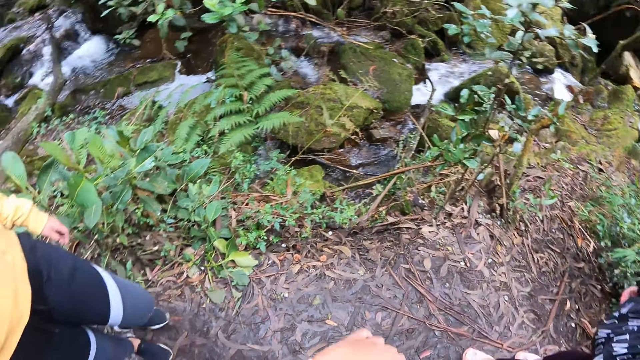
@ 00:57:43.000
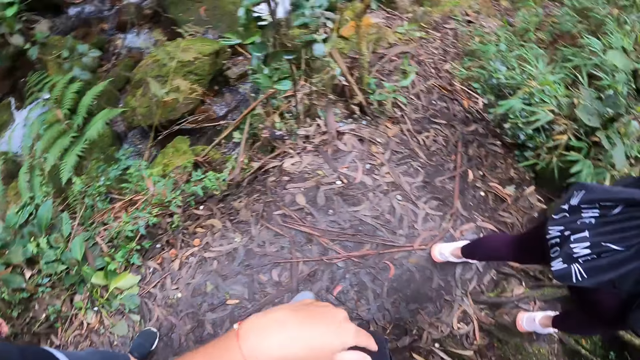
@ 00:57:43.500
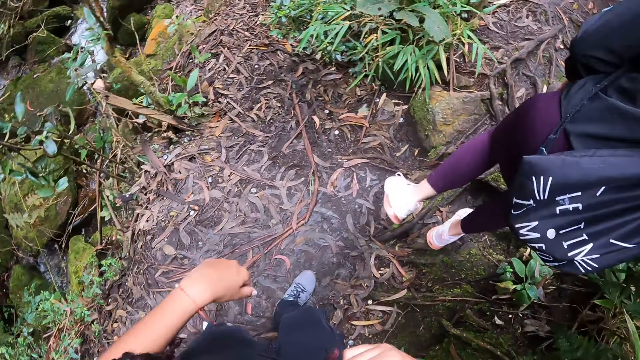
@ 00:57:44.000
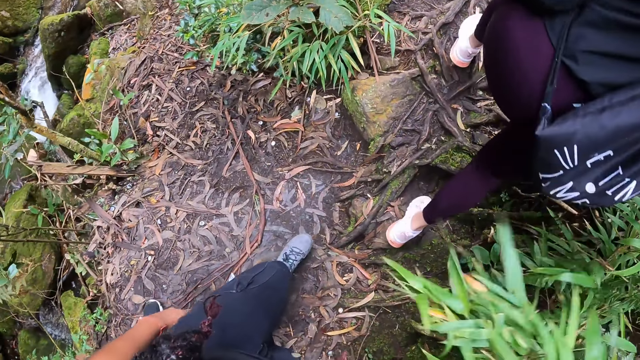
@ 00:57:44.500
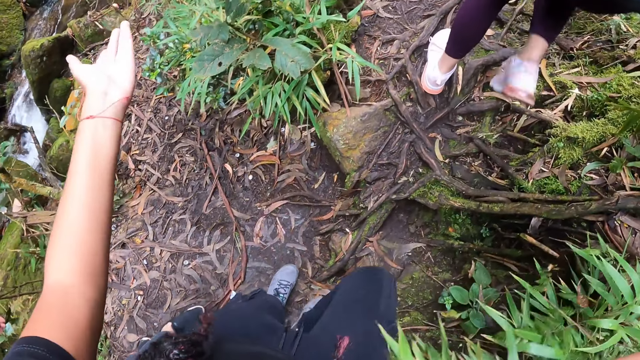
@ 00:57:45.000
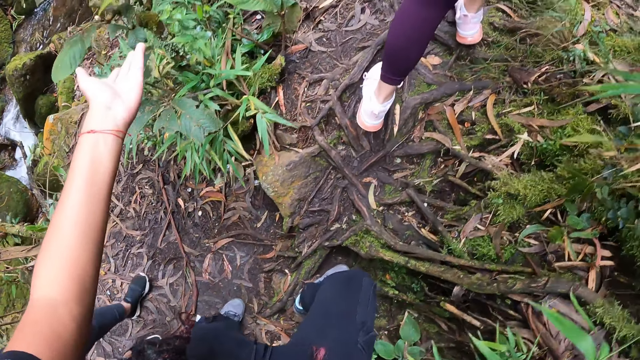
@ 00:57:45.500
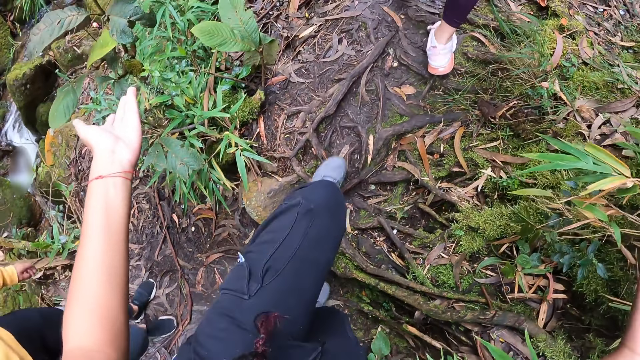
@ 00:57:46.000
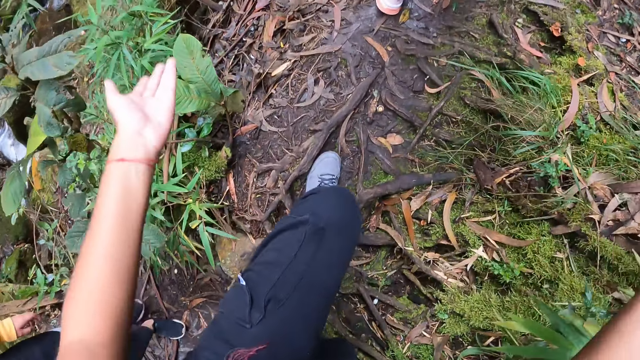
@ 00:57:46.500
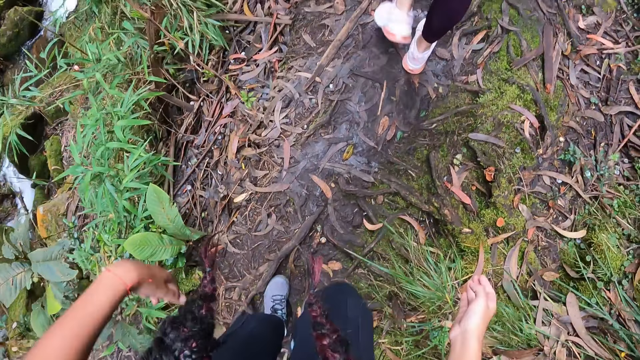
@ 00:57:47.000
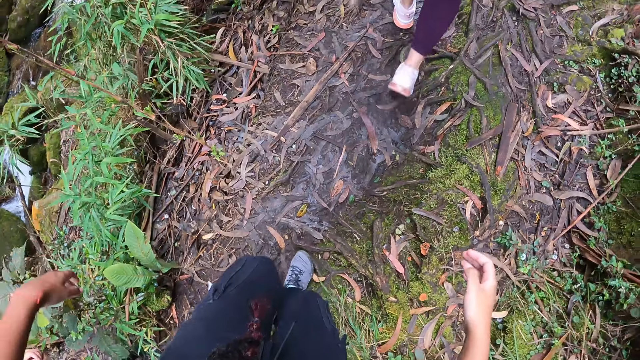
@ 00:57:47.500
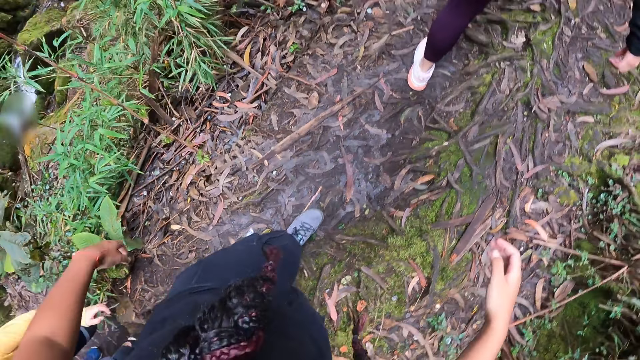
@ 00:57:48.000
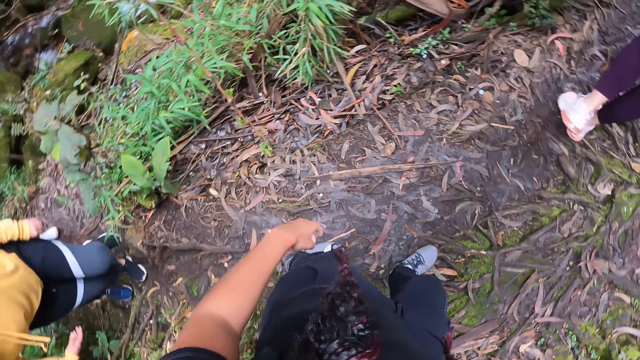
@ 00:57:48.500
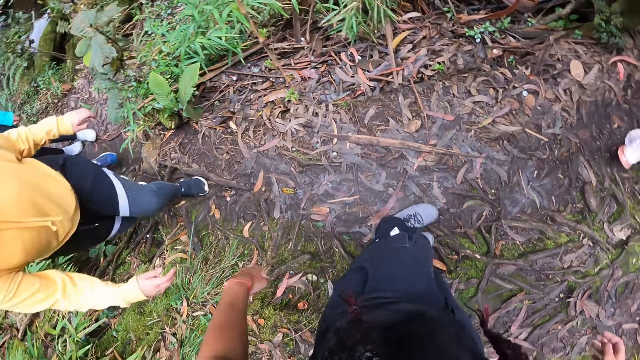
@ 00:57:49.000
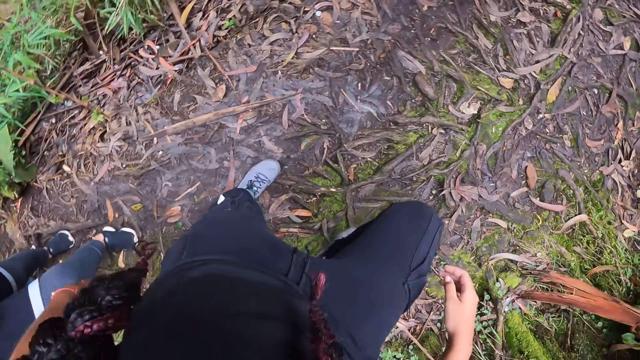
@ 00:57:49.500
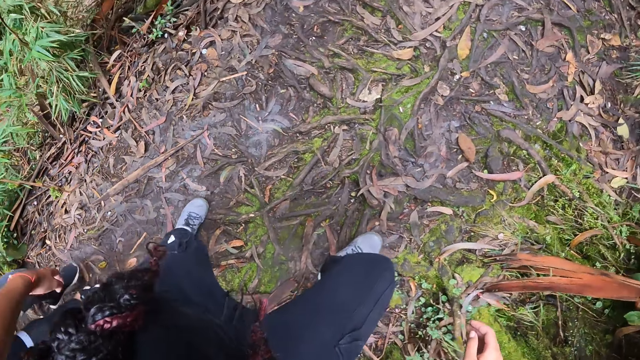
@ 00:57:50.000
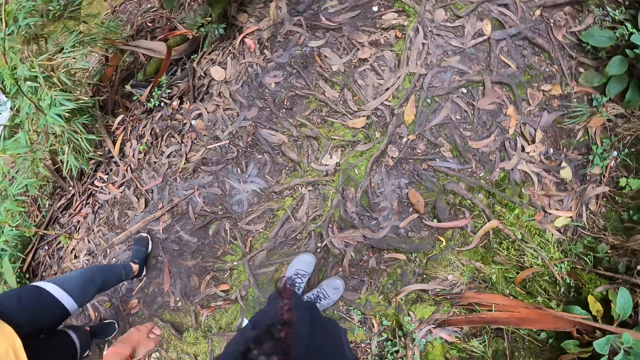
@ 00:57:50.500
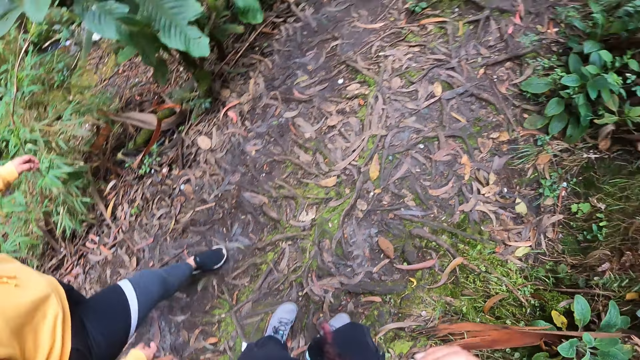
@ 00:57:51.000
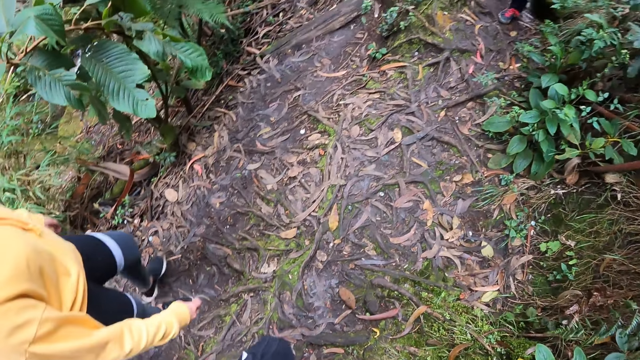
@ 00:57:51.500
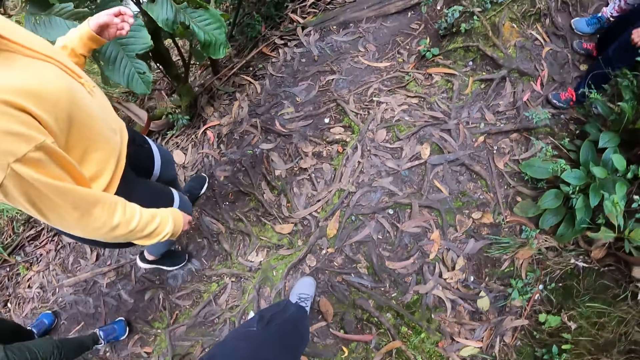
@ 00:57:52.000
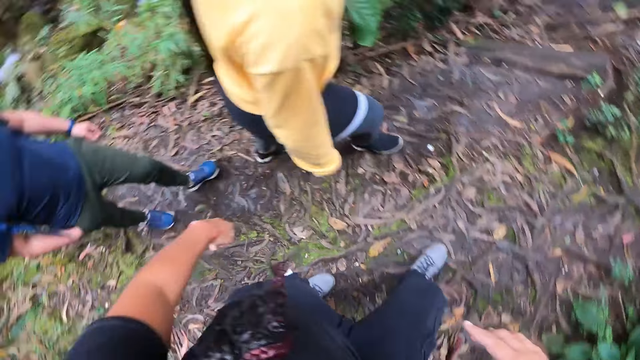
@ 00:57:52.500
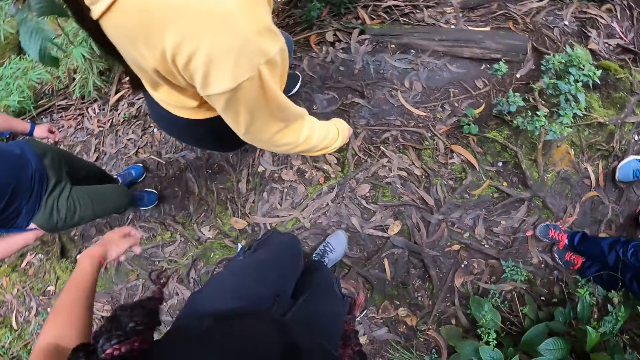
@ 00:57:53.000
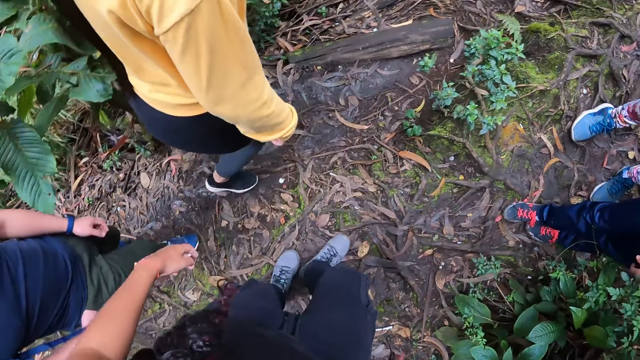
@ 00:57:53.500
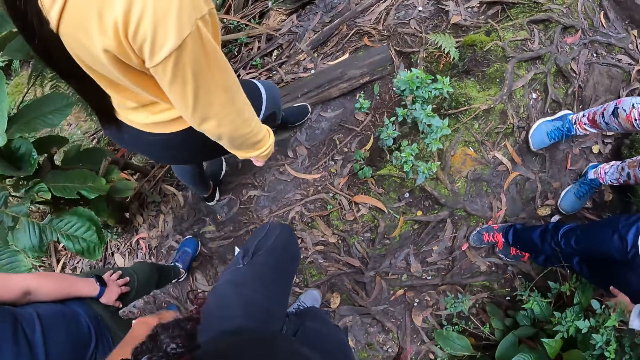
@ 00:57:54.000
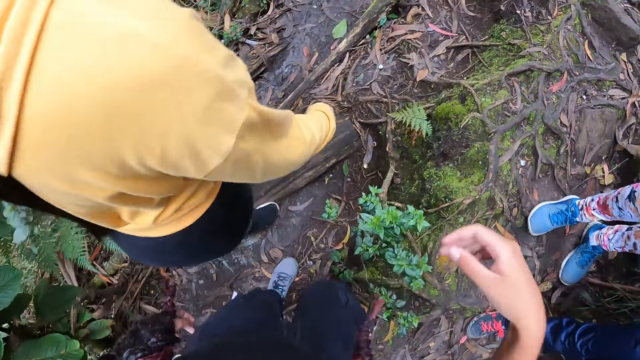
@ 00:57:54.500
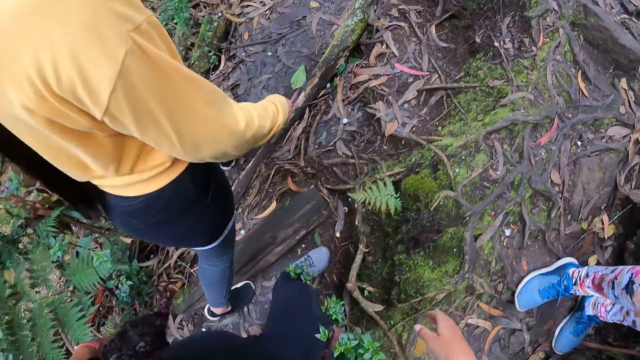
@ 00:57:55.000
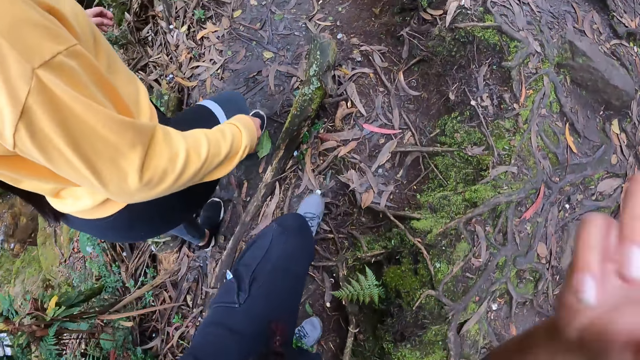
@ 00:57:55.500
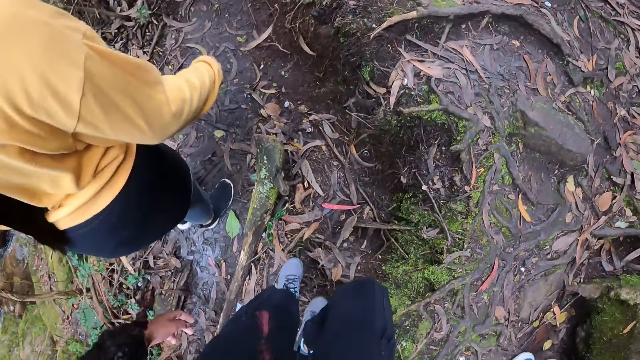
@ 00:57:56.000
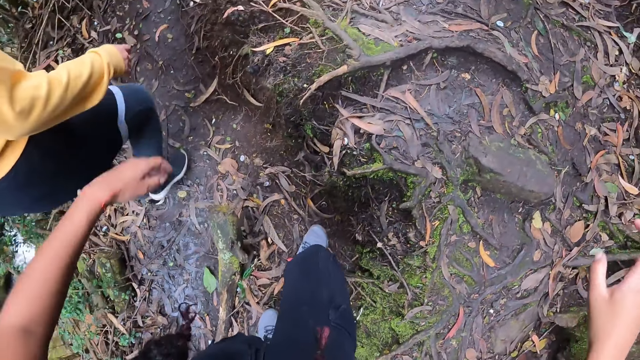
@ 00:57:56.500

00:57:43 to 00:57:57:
The camera wearer points at the plants. They move around. They walk around.

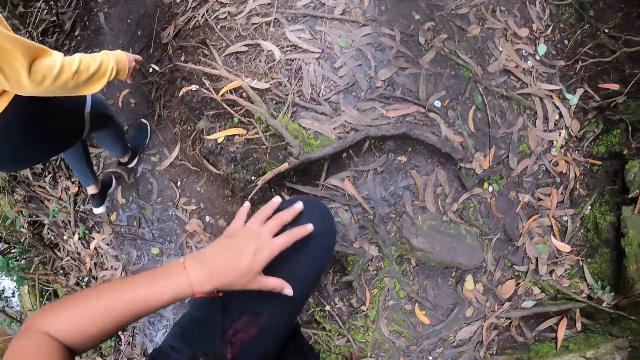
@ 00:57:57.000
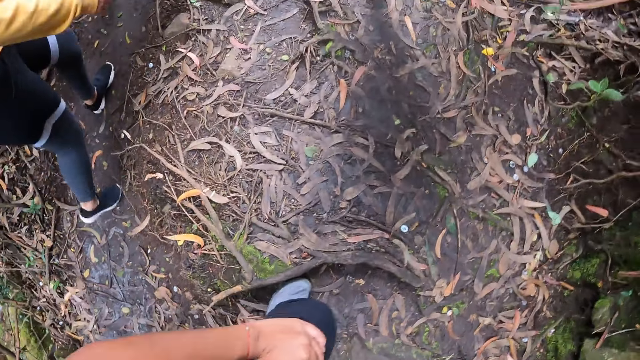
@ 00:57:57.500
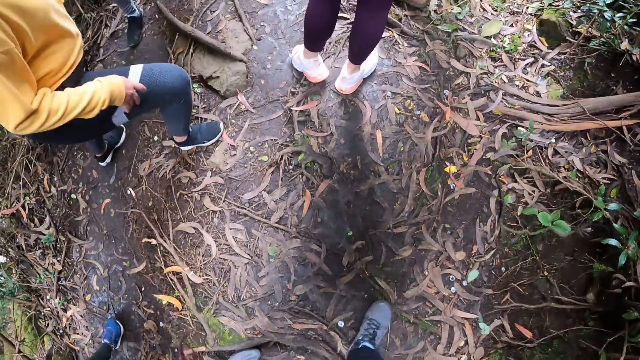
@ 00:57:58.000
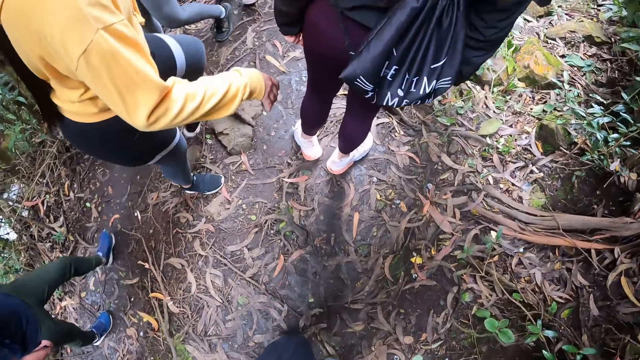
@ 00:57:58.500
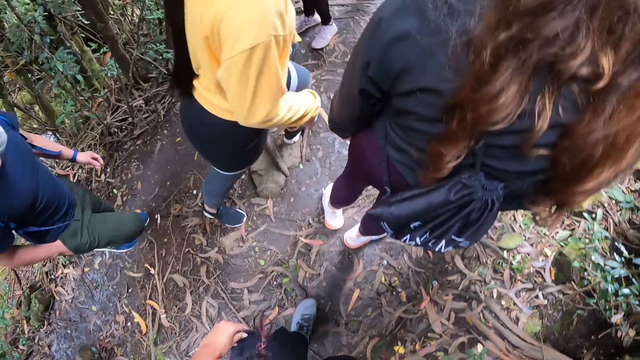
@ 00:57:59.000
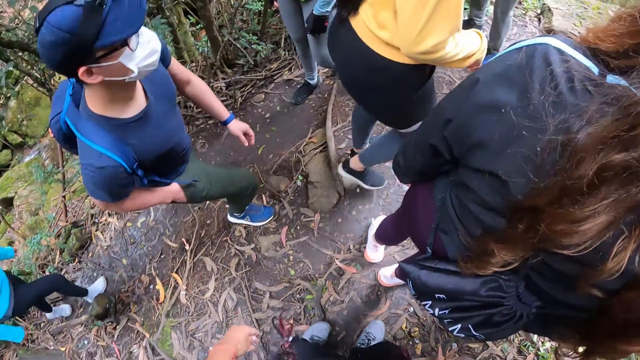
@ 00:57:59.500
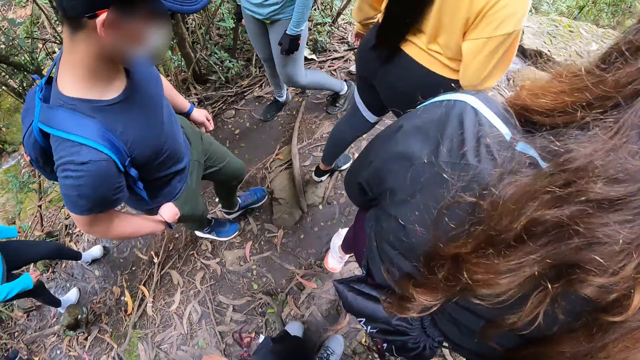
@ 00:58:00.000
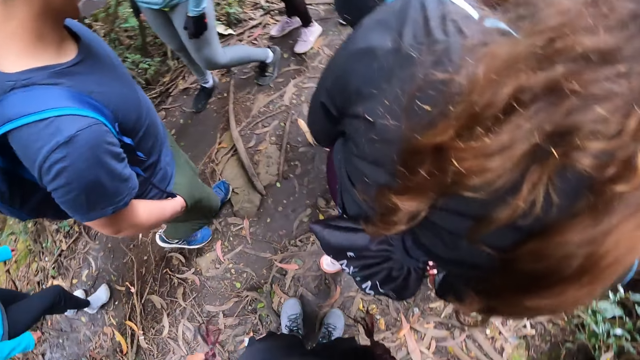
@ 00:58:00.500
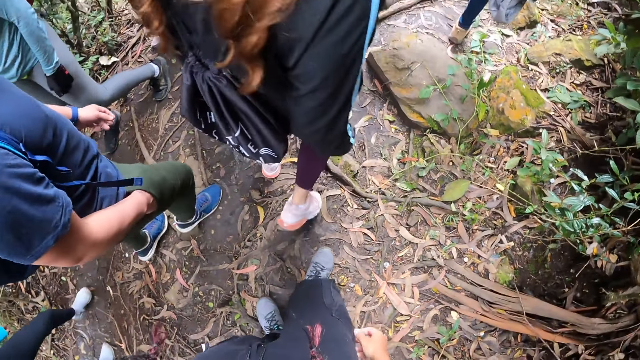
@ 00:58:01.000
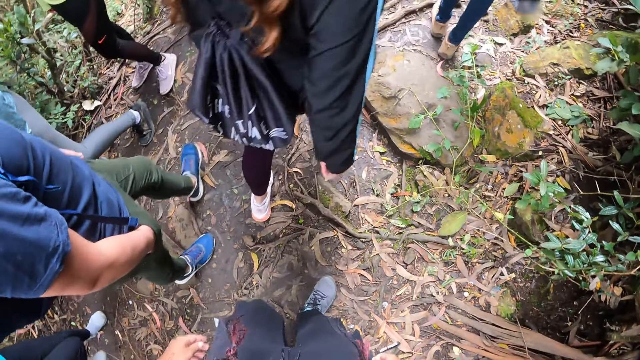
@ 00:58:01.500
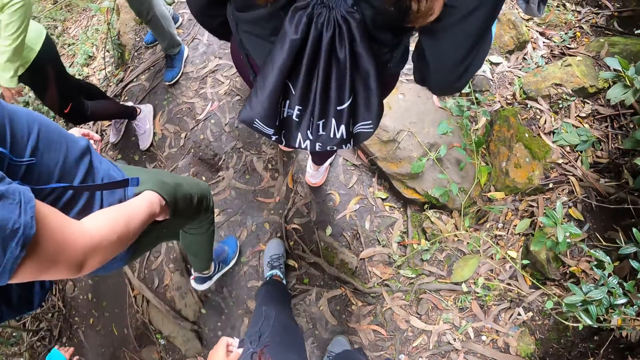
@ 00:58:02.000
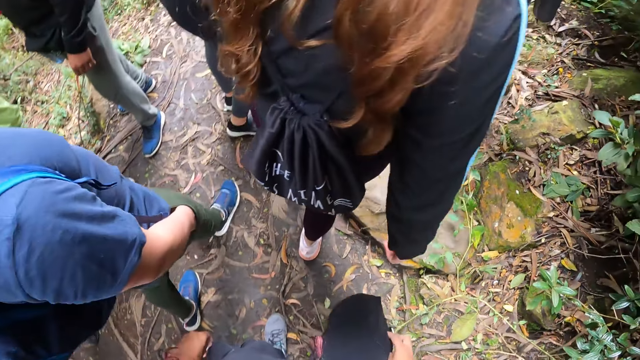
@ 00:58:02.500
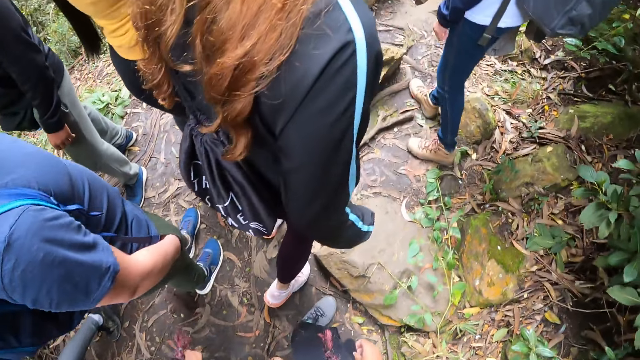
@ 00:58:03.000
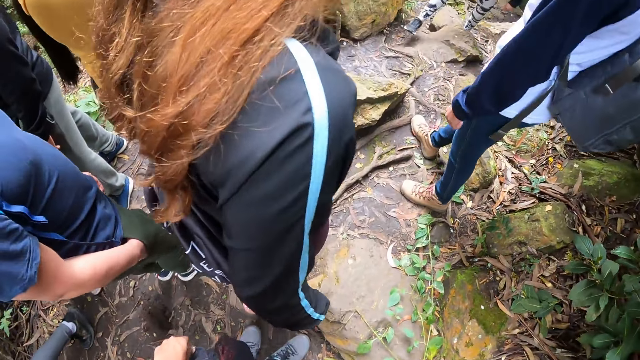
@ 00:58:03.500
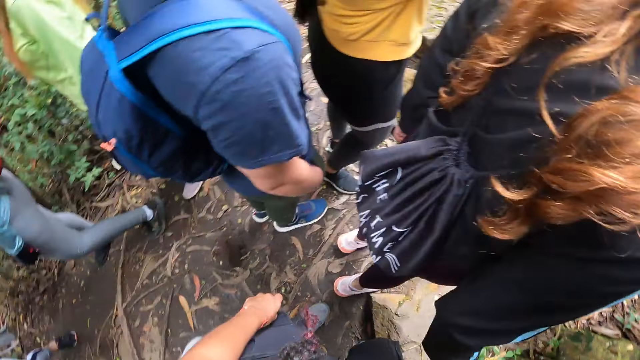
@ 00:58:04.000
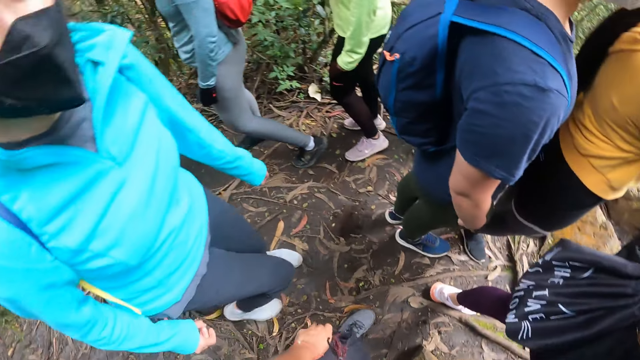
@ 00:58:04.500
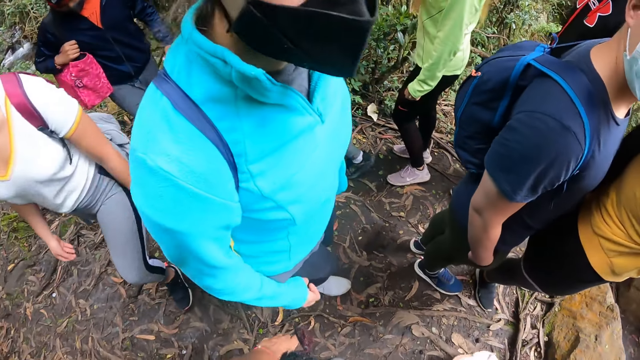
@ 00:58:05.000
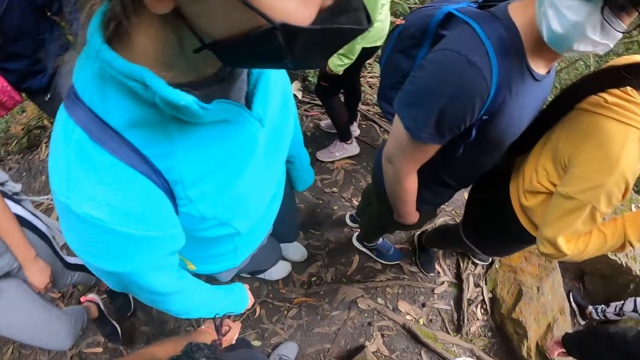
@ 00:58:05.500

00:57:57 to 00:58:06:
The camera wearer looks around.
